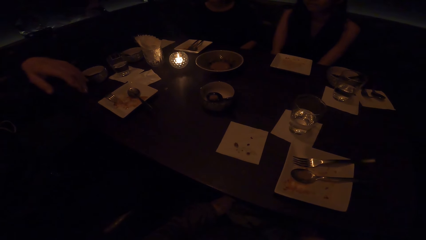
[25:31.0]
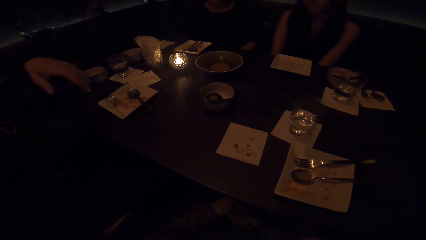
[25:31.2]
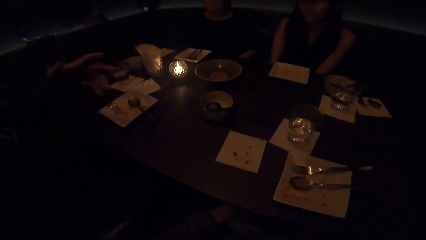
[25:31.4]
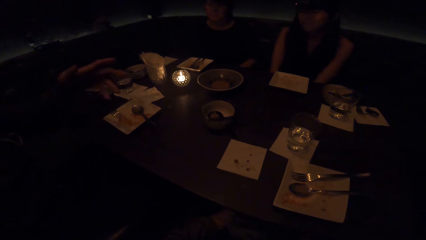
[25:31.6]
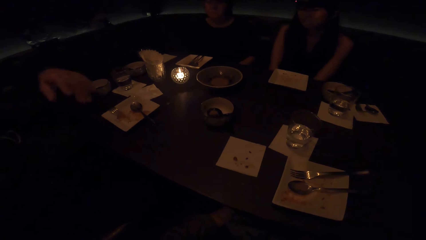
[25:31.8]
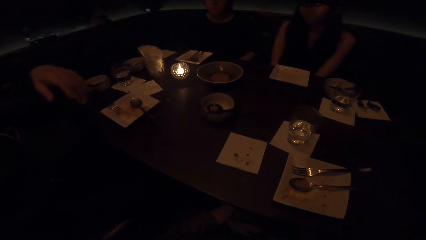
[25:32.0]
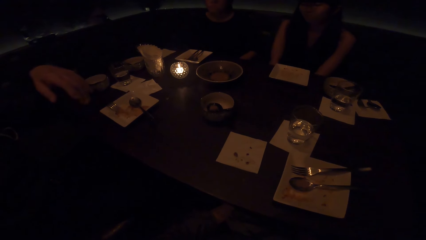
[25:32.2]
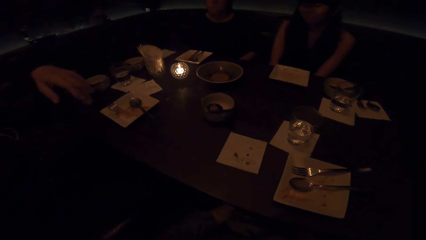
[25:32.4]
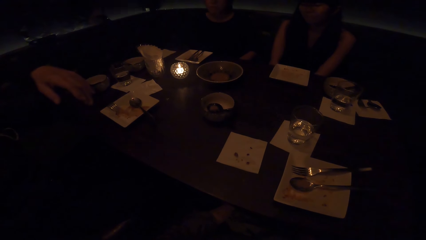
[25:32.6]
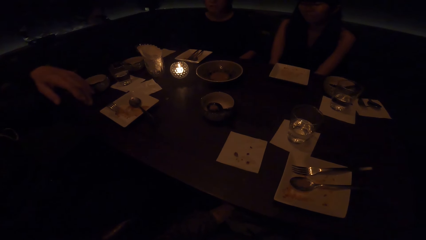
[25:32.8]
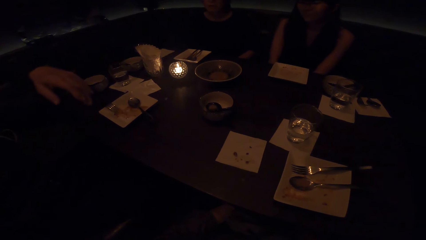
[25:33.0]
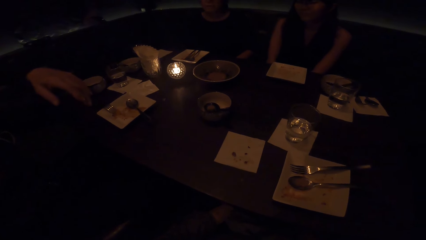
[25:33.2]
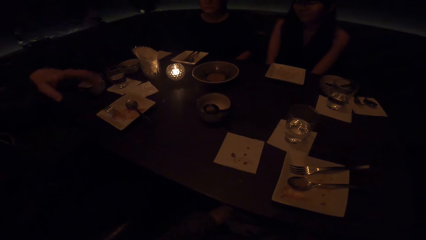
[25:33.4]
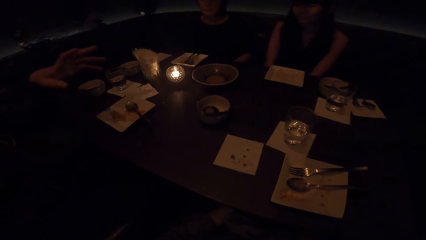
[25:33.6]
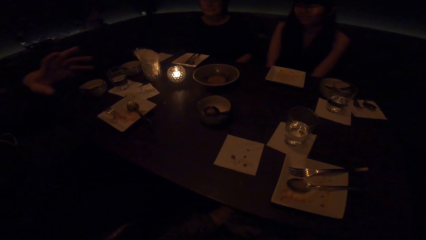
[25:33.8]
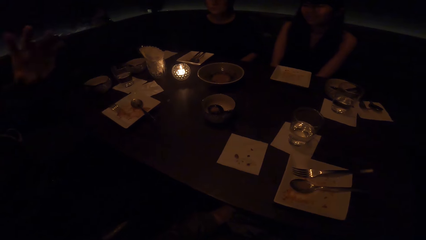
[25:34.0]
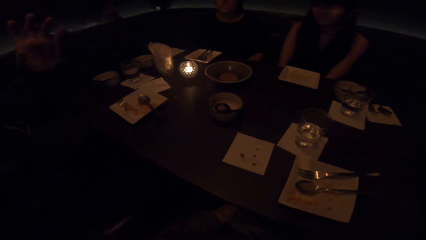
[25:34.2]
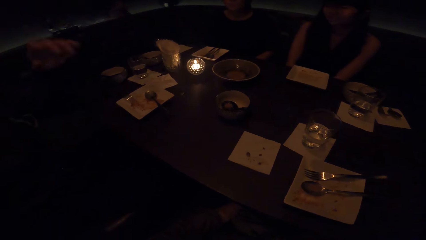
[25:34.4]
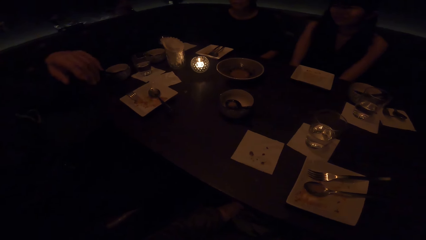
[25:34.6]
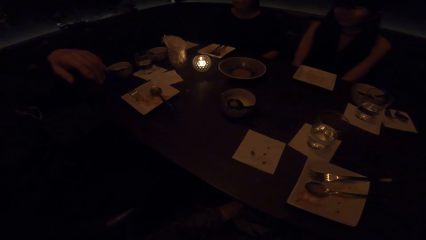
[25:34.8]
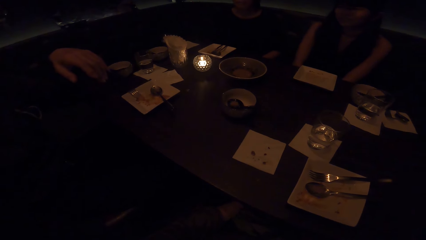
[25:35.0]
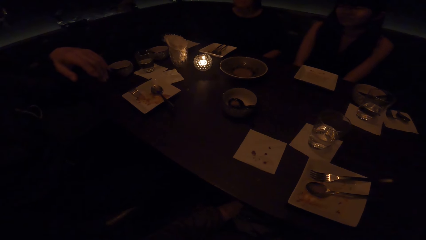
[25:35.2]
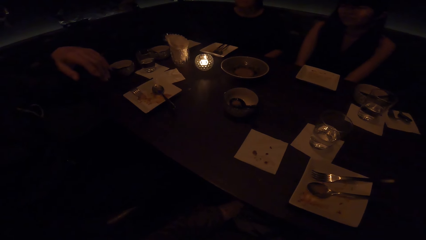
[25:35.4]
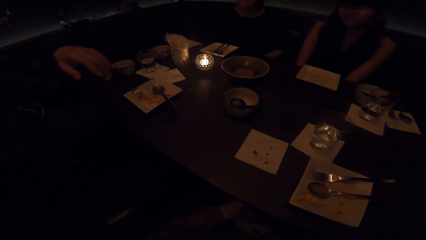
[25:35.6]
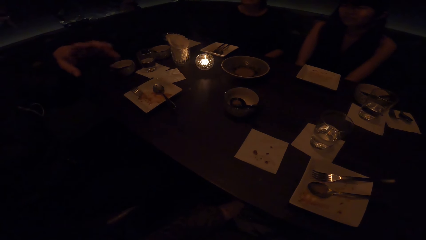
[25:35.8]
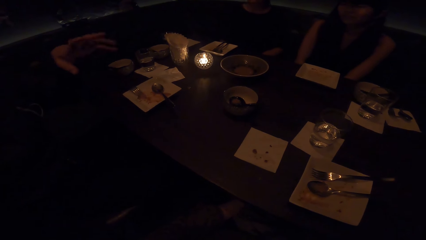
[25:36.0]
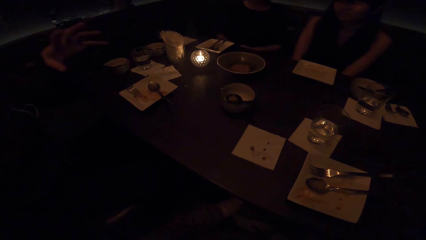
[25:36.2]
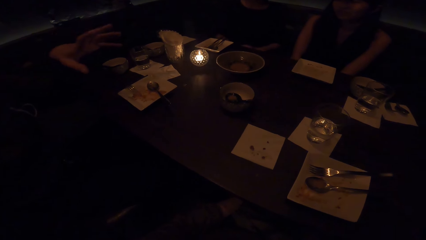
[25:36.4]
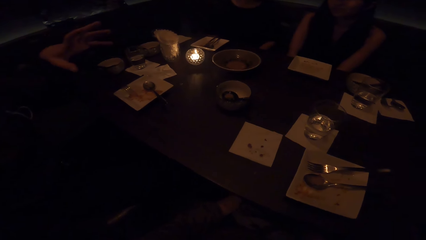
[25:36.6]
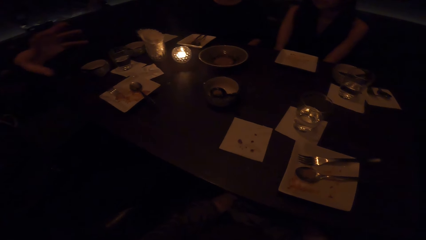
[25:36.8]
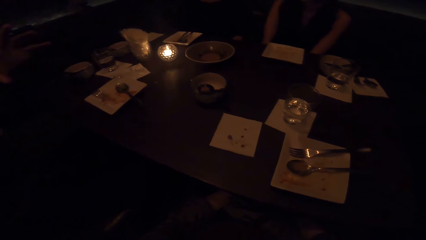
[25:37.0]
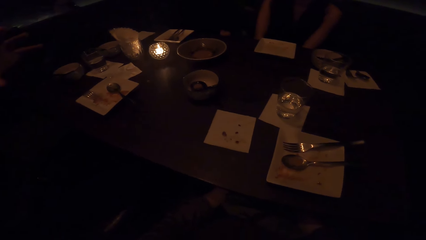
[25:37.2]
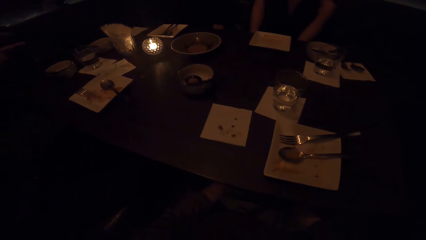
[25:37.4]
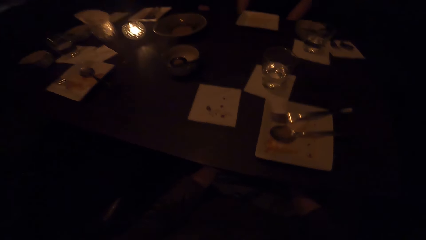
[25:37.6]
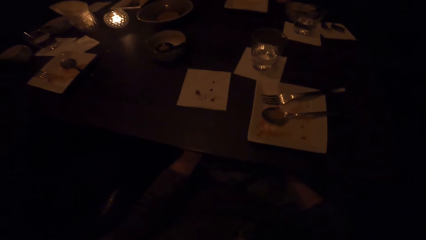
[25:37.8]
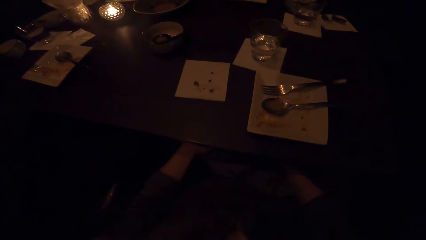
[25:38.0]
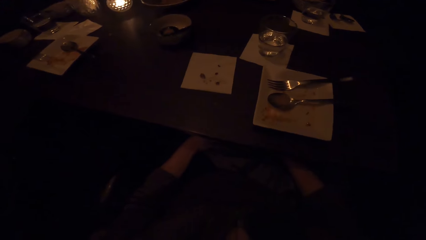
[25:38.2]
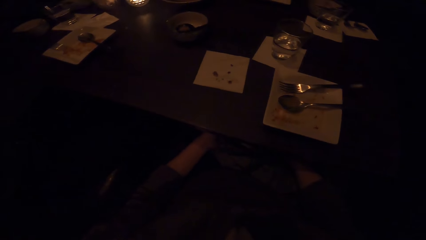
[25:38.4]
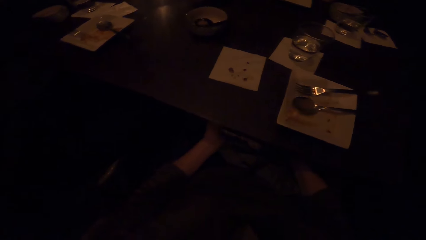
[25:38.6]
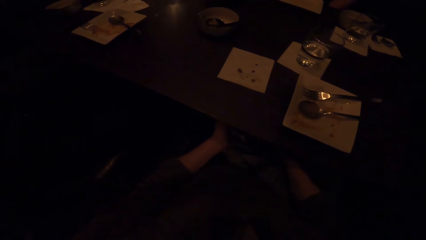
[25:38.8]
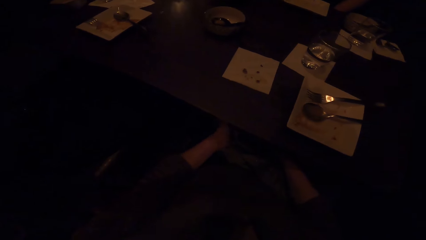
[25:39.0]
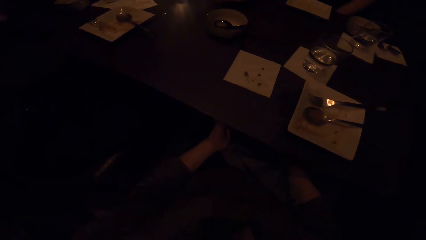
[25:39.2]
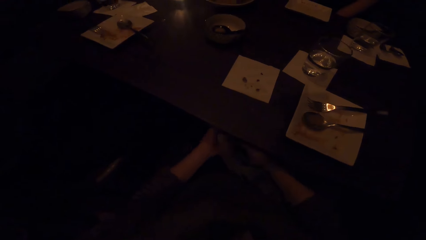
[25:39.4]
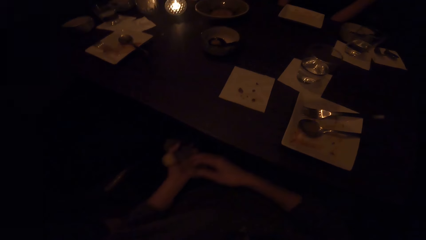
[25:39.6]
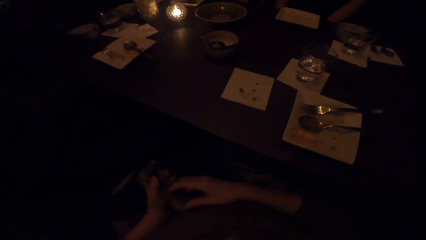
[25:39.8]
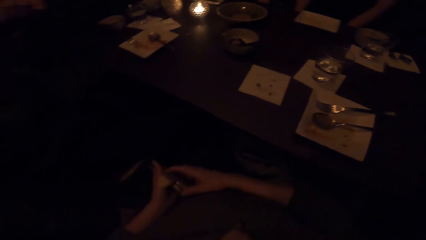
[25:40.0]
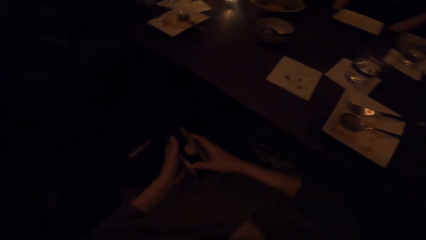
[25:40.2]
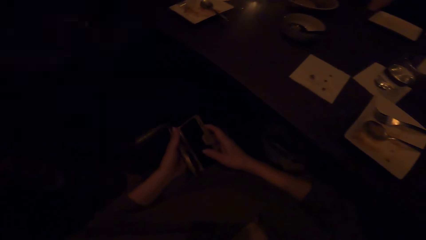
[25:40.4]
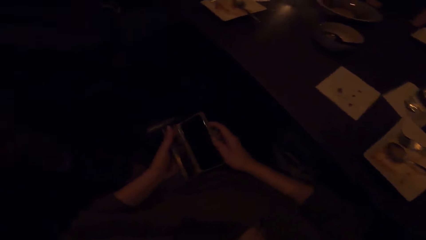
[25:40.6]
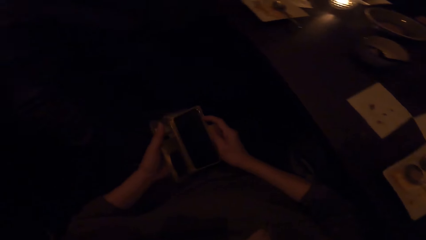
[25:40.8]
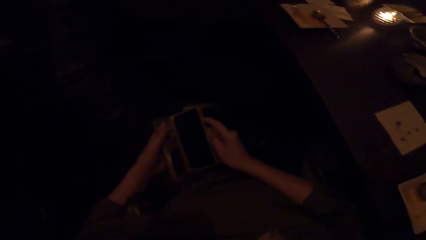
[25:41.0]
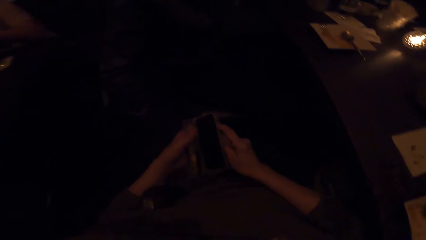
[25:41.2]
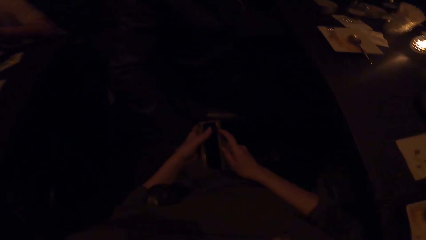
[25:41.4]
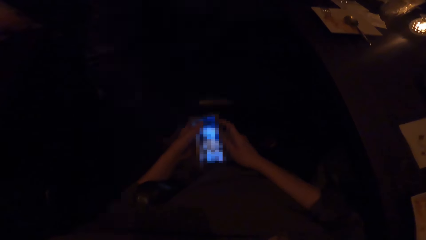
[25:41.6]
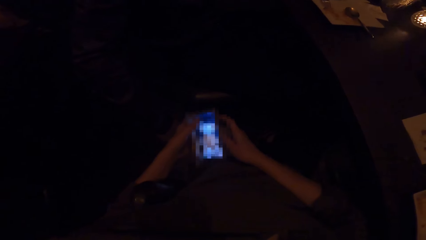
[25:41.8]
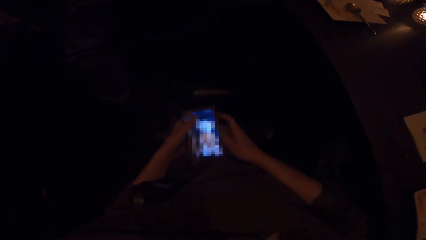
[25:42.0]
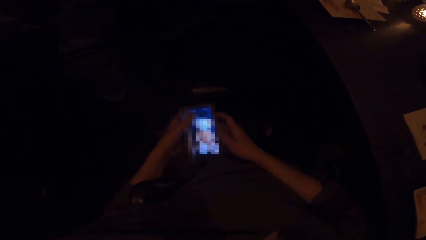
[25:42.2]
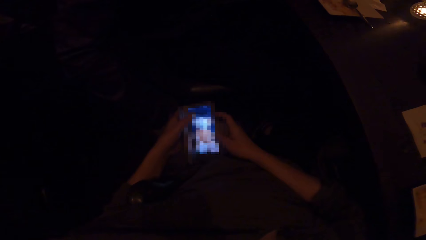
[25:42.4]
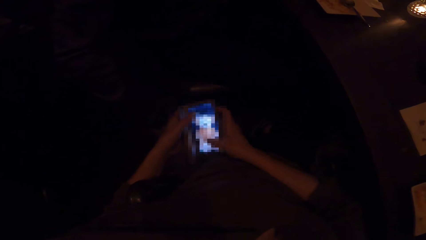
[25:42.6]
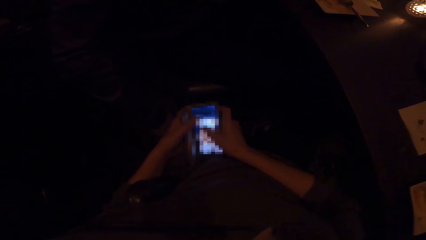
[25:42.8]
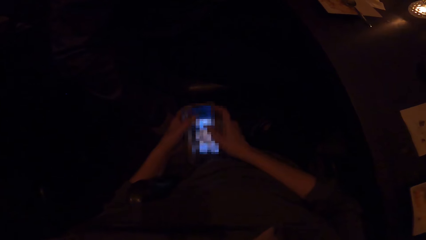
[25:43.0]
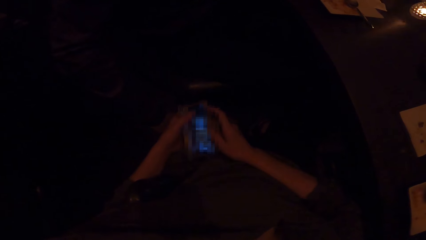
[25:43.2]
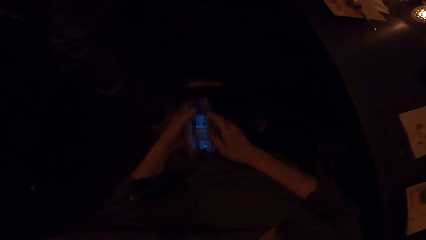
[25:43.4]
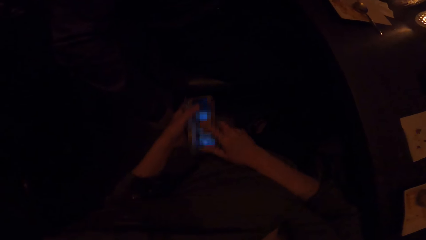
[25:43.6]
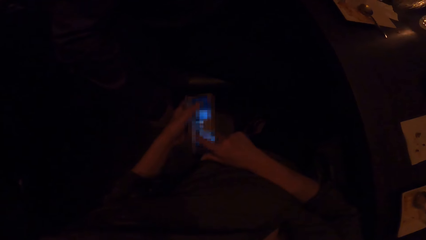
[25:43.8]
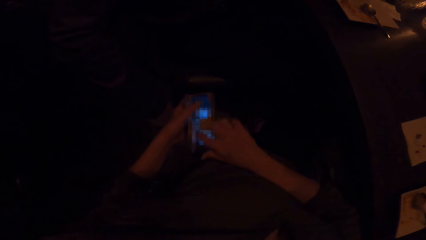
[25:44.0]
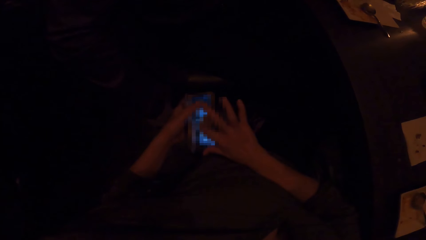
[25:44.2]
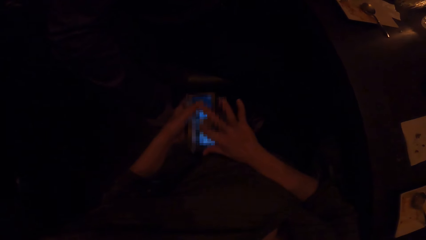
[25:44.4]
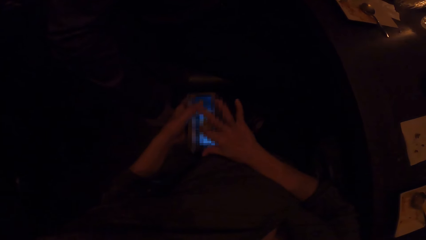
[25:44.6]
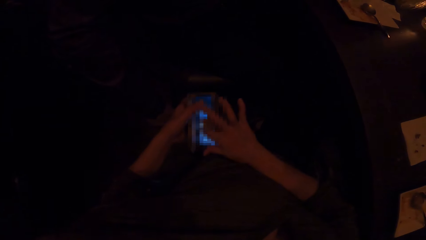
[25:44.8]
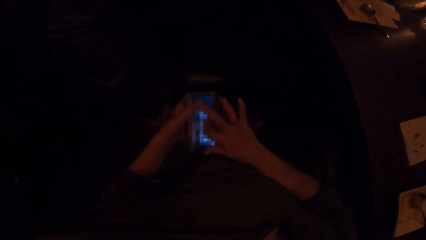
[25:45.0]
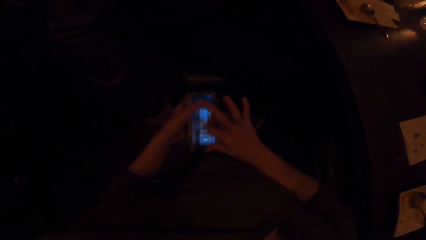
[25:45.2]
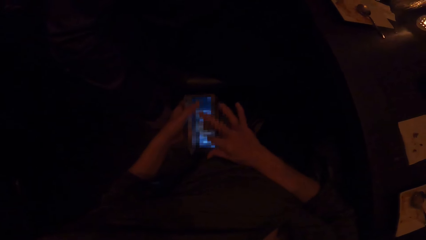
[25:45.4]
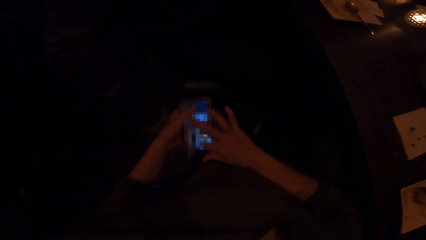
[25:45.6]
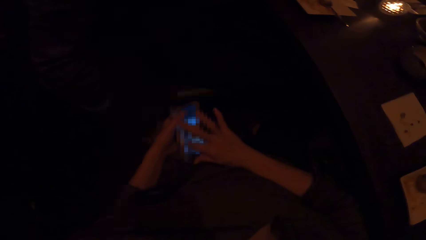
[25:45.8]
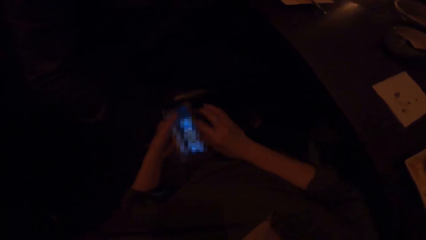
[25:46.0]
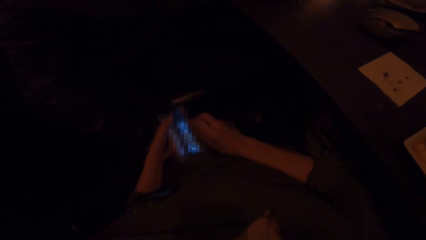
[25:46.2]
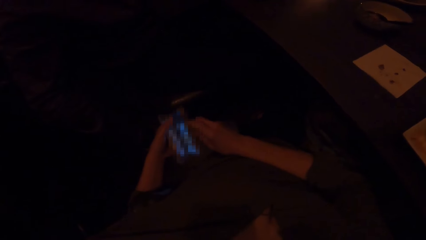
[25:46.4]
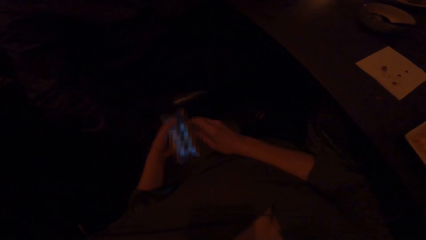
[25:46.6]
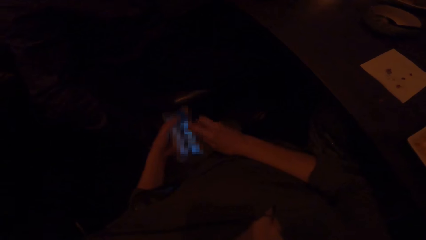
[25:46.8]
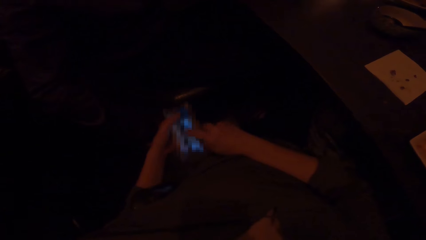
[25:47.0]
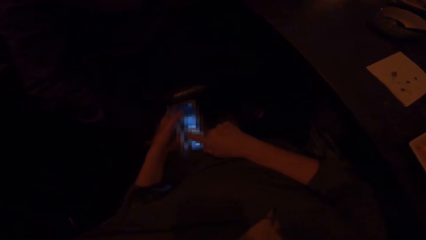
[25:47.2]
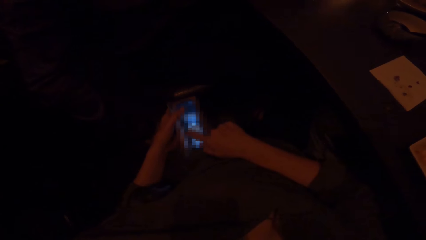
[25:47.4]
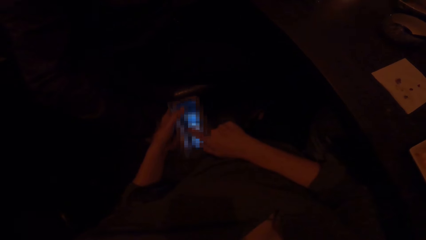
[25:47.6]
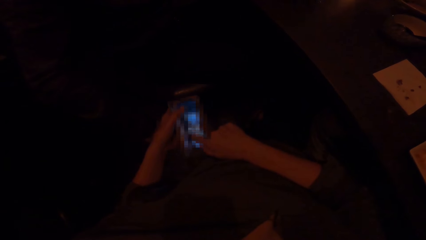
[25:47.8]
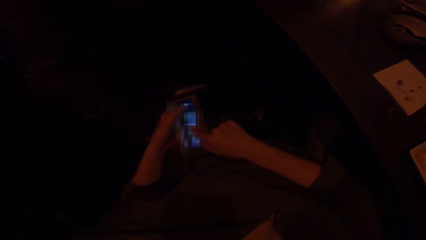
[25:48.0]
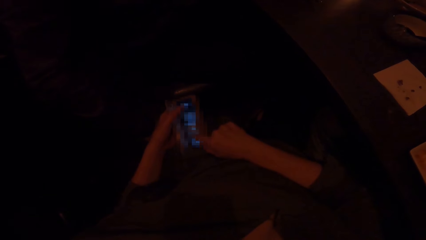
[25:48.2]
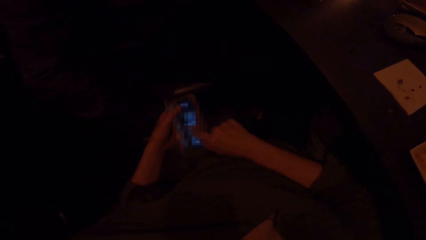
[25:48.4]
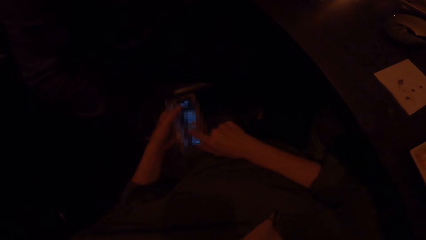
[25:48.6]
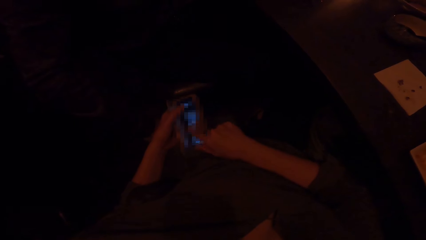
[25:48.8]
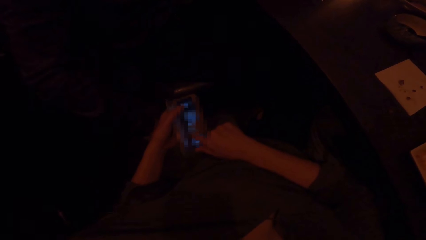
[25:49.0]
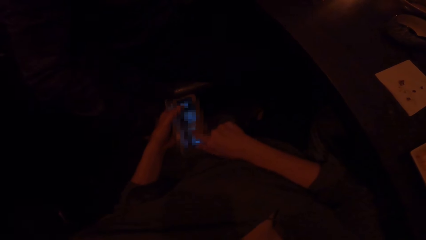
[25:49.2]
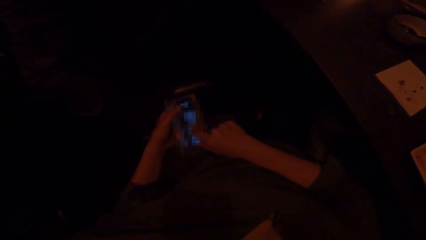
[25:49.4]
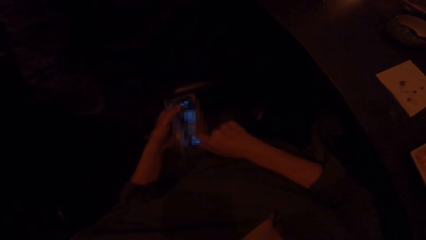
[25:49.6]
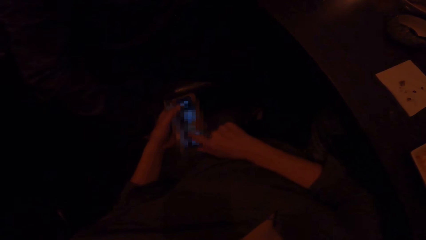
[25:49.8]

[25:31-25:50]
The camera wearer converses. They pick a phone from the bag, open the phone cover, scroll through the phone and press the phone.
